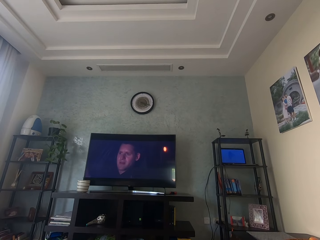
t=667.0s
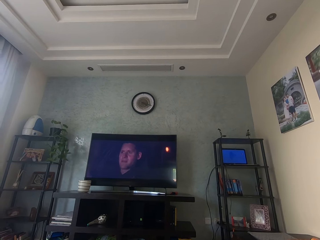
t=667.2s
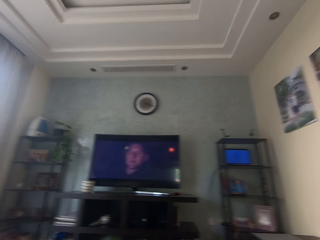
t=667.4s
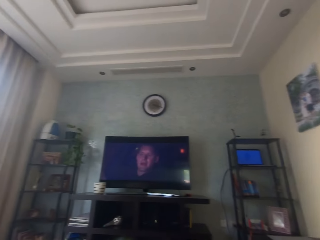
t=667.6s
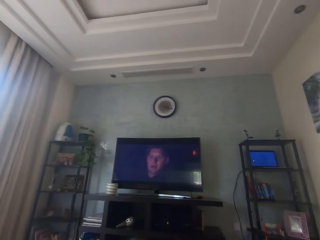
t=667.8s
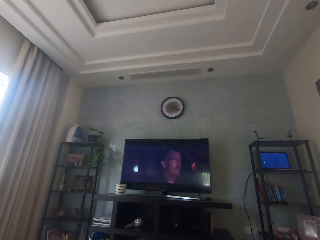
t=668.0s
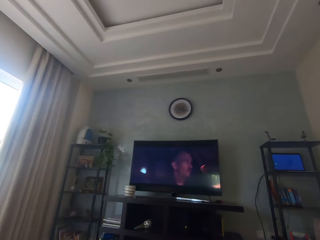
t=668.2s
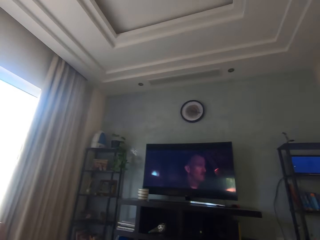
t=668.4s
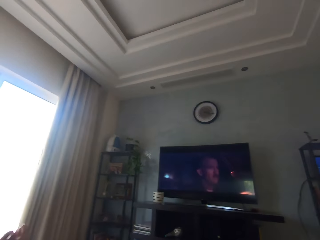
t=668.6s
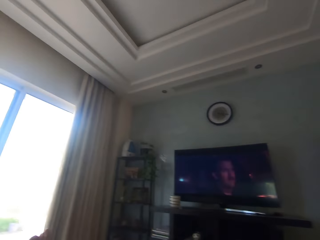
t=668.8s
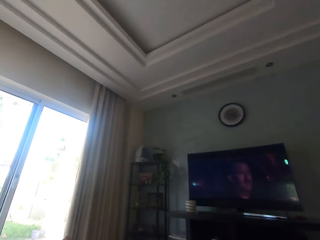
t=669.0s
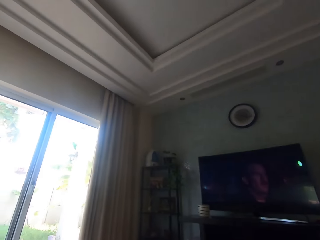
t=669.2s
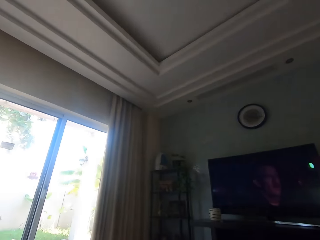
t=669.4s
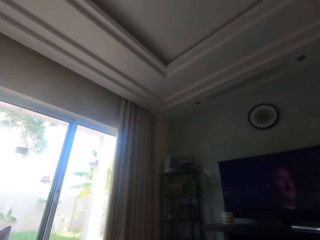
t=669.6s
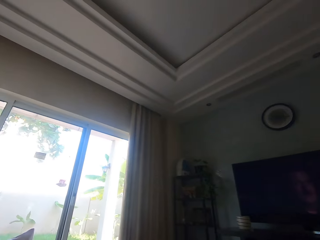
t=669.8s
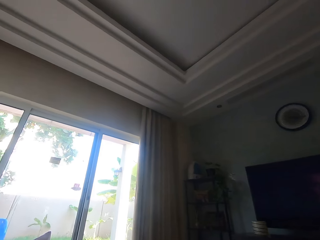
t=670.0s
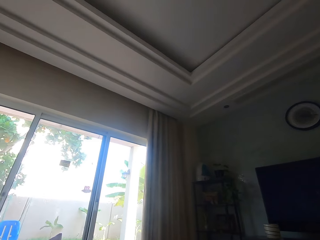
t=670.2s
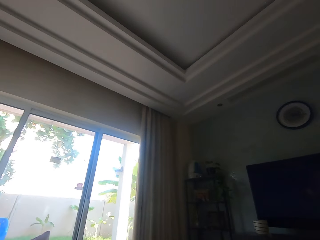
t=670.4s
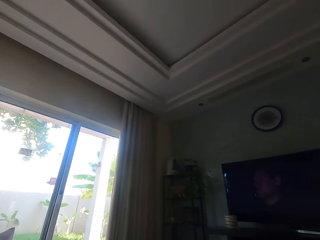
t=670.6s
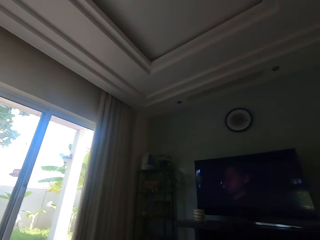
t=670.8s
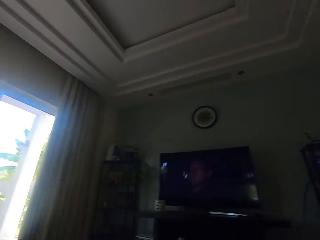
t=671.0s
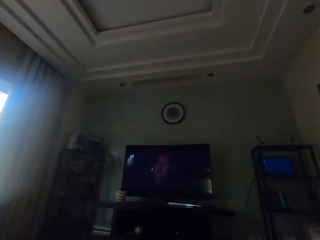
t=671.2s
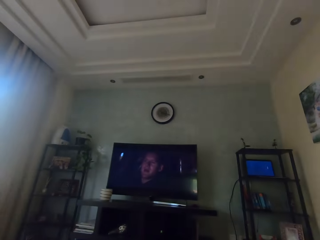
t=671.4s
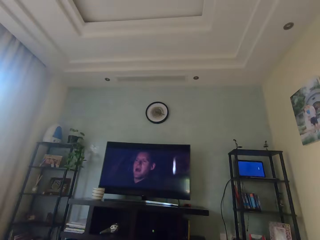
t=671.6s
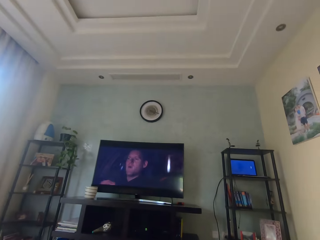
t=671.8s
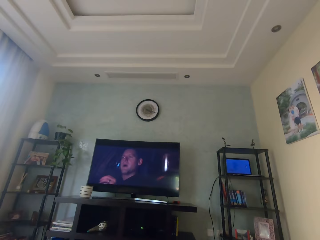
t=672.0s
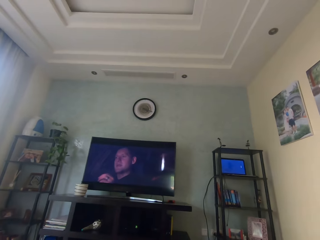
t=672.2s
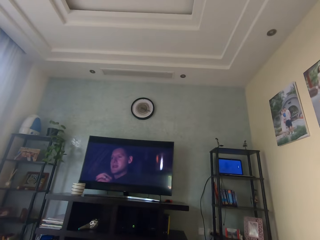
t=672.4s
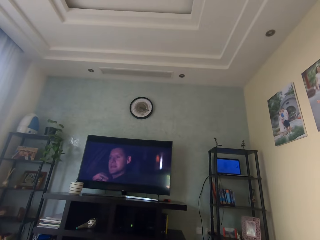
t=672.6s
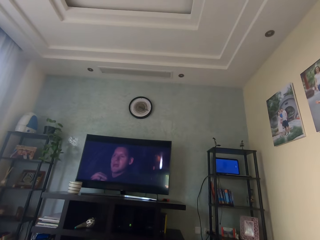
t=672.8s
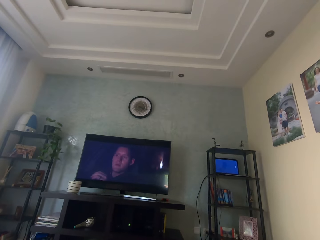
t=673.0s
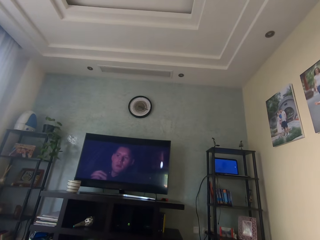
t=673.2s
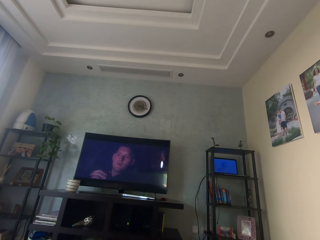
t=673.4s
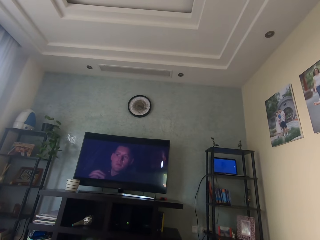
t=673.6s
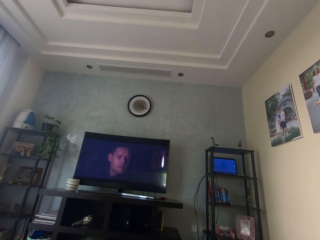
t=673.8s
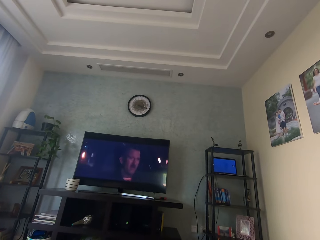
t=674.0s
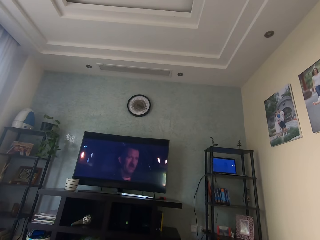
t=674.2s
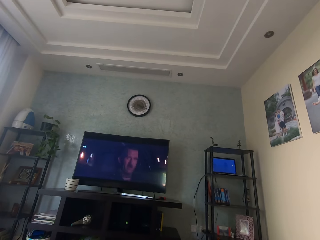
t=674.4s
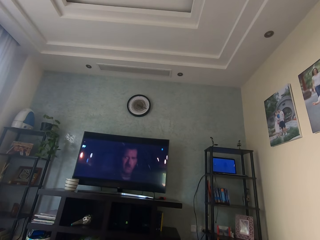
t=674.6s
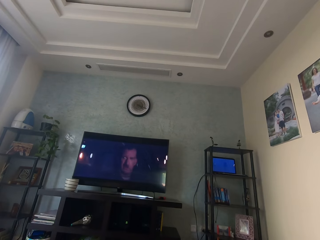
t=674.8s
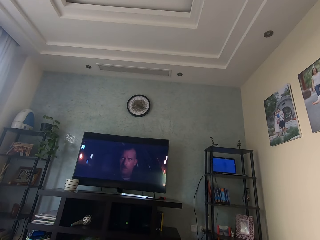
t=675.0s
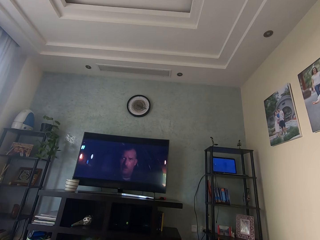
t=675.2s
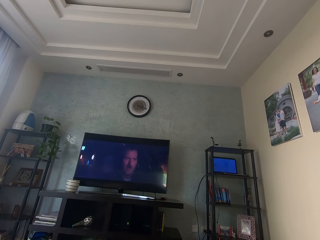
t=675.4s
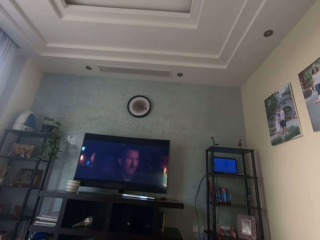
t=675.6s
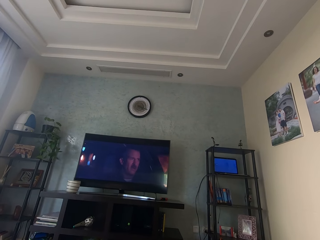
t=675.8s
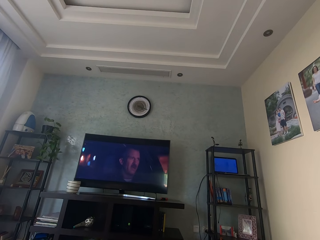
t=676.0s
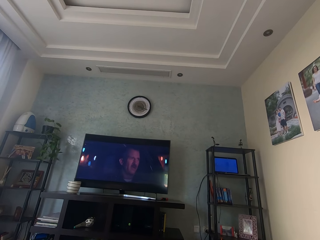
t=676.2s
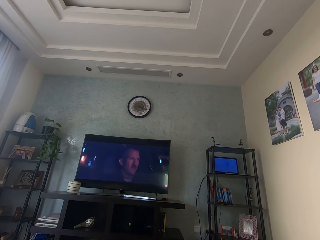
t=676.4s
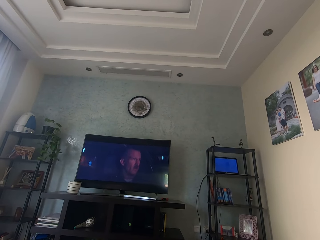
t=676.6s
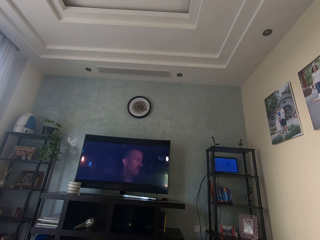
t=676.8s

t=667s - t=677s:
The camera wearer looks around. They look at the window. They watch a movie on the television in the living room.

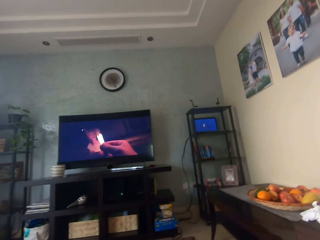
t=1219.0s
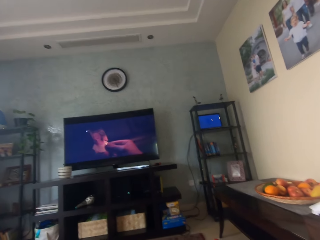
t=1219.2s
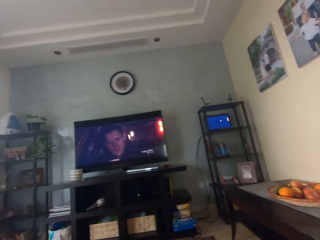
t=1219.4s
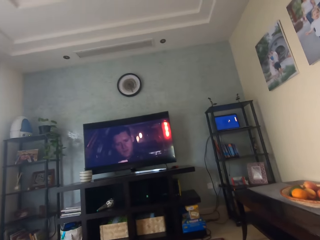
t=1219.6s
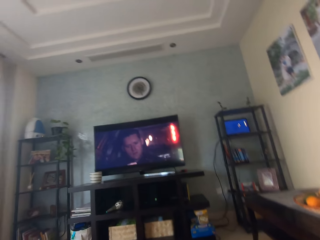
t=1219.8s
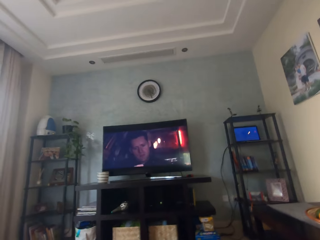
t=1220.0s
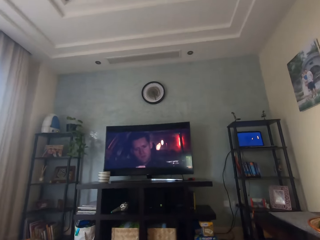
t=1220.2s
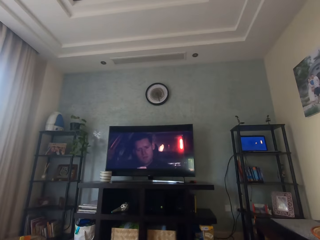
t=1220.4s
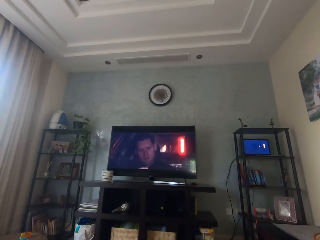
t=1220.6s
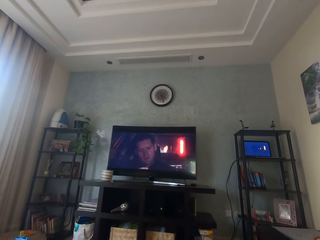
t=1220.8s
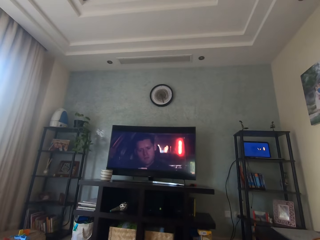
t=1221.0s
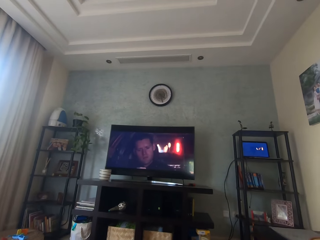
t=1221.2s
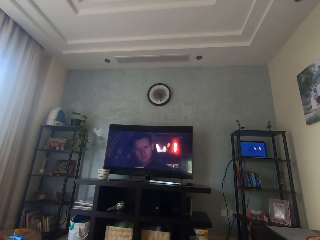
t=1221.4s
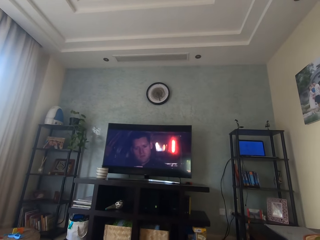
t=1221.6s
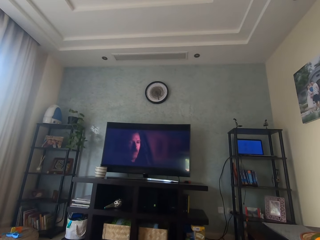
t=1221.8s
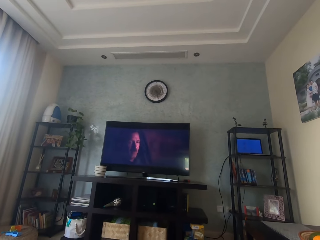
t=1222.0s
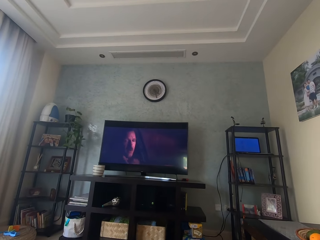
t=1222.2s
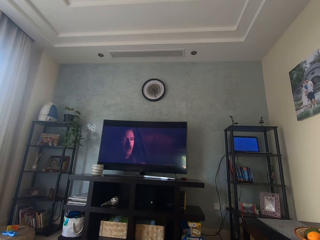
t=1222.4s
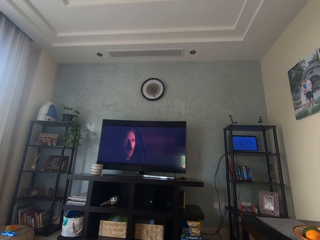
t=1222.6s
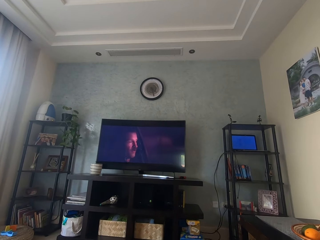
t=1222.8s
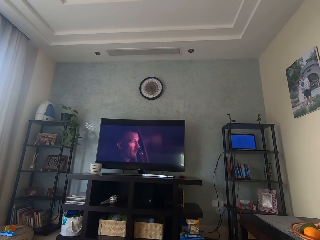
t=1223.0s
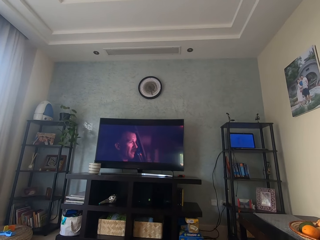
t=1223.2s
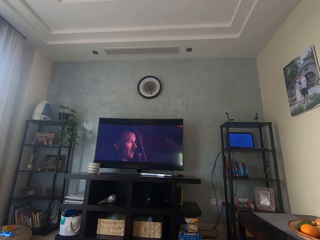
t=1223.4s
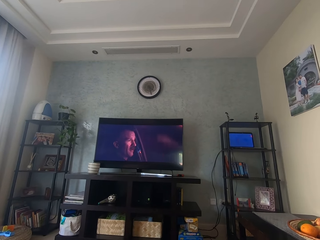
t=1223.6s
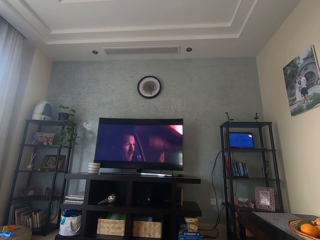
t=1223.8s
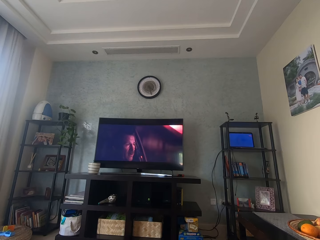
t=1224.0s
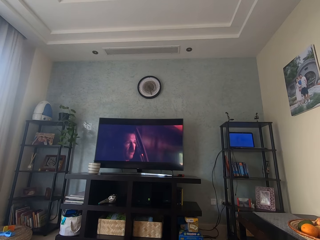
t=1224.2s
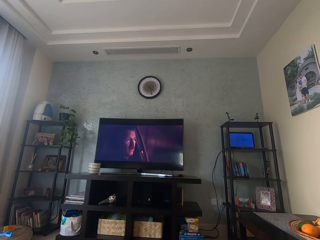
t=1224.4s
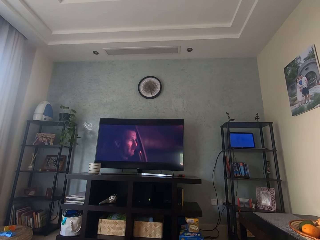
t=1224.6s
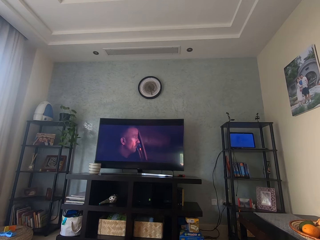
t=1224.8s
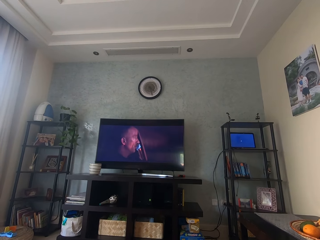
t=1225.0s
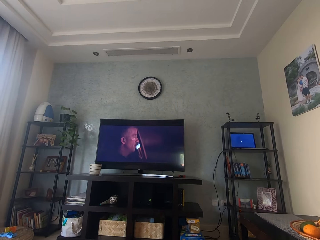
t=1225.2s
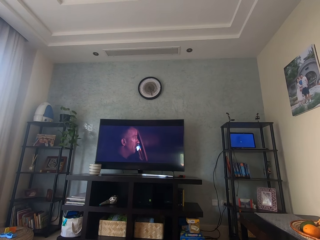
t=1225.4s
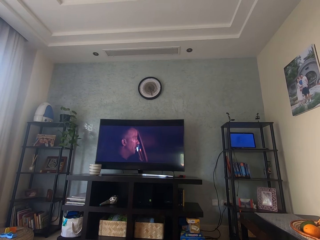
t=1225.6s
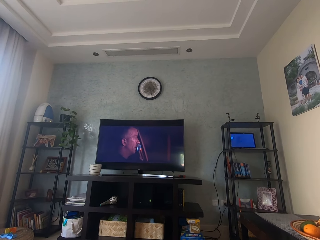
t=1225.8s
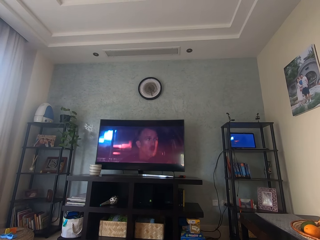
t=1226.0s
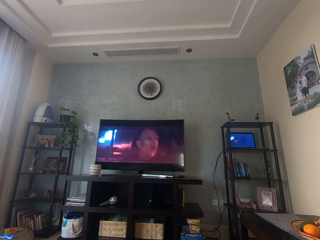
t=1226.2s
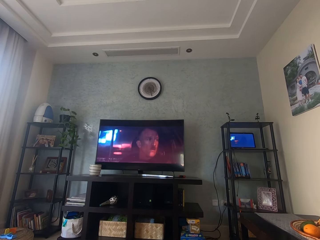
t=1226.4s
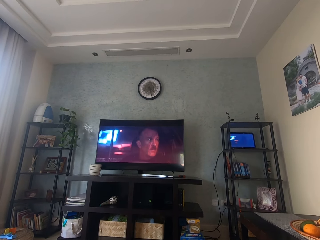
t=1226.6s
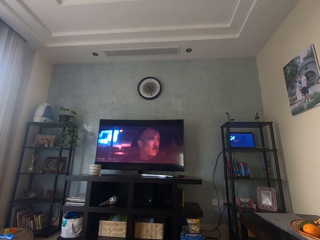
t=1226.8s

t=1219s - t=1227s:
The camera wearer moves the camera. They watch television.

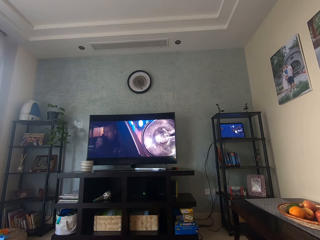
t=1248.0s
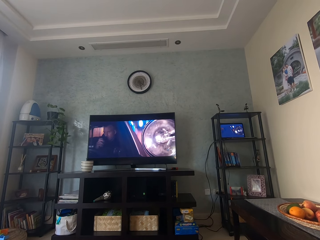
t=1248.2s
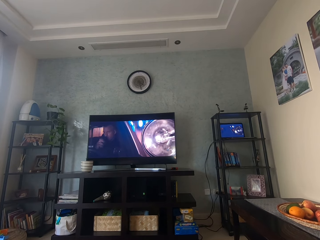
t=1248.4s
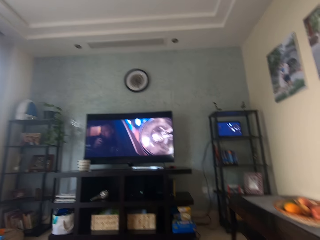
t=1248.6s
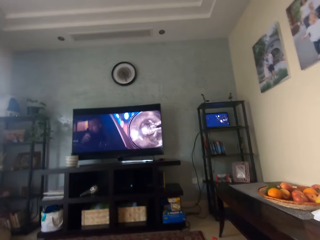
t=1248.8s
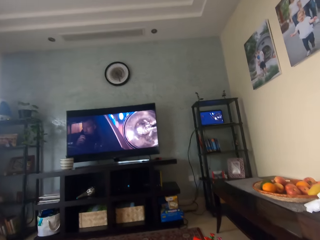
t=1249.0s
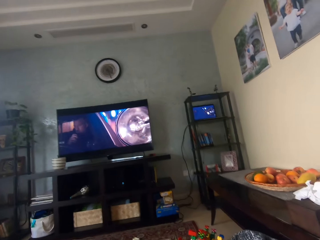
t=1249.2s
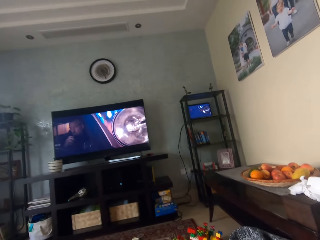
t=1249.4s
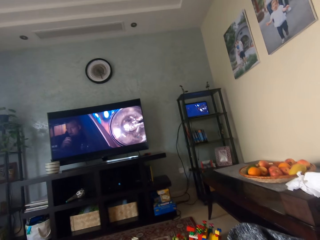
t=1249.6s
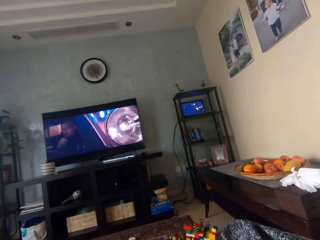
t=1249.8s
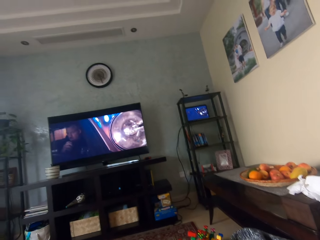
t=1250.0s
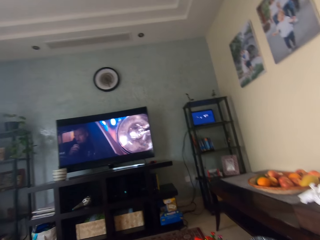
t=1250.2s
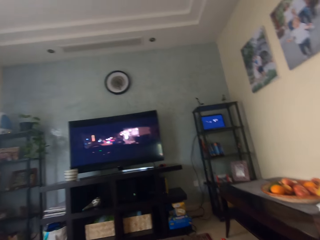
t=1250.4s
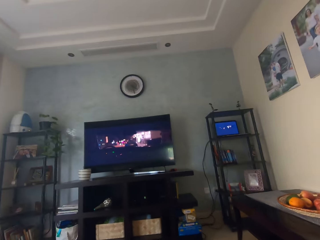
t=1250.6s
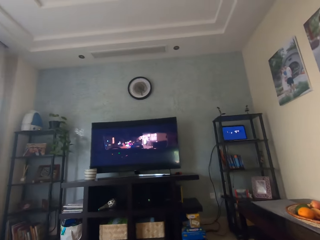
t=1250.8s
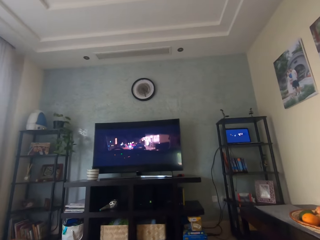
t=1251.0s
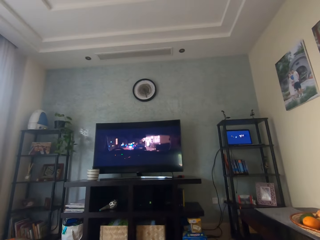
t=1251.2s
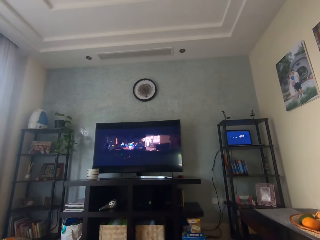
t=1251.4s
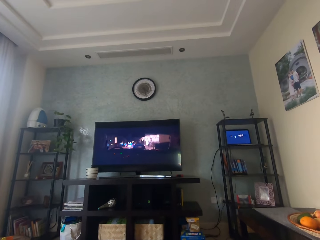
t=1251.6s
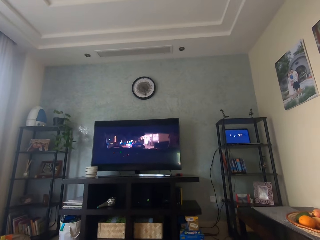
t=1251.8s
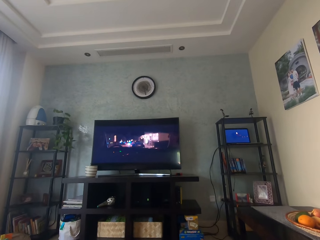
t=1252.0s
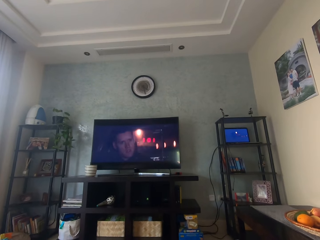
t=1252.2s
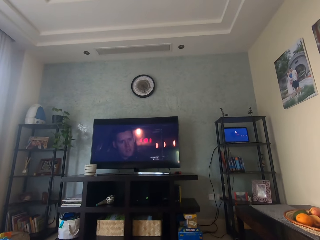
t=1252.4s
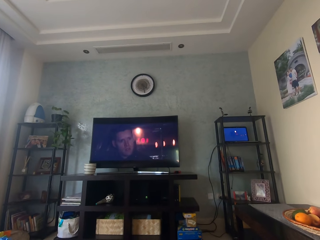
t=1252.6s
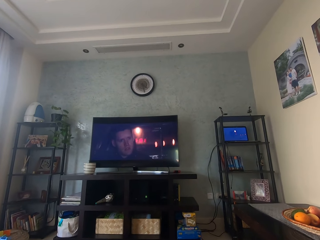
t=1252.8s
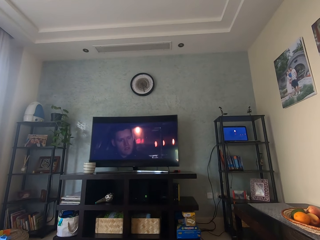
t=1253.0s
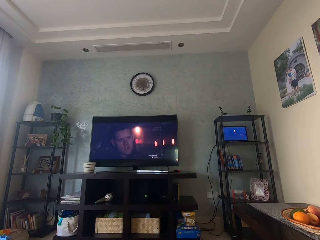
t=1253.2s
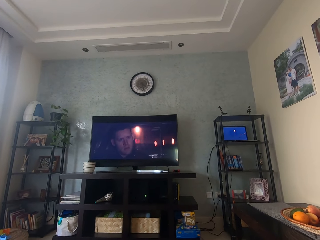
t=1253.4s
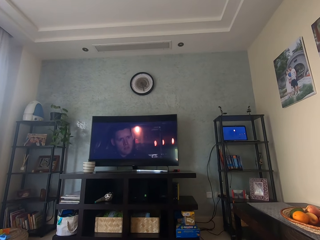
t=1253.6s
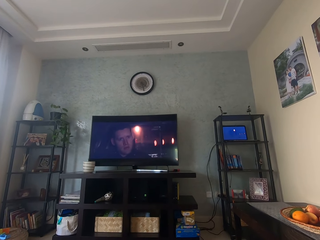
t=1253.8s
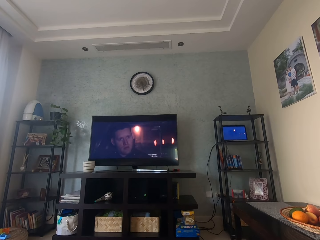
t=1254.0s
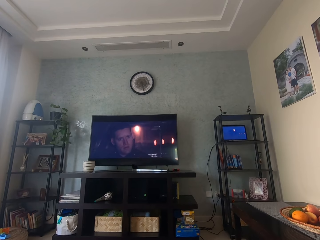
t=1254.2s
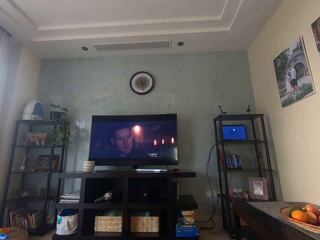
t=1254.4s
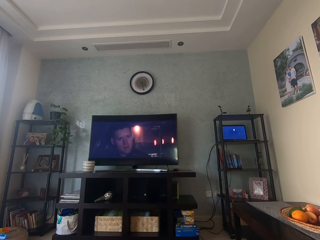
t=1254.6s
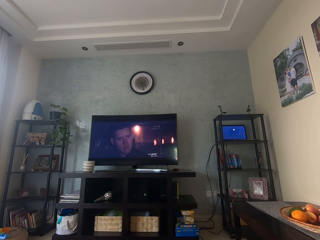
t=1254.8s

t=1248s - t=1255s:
The camera wearer looks around. They watch television.
